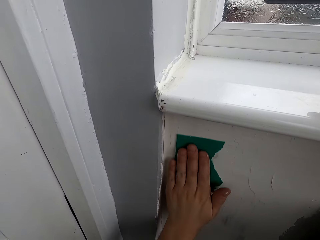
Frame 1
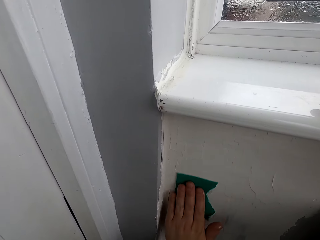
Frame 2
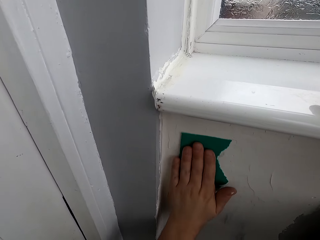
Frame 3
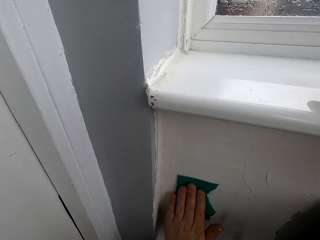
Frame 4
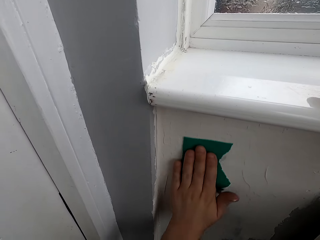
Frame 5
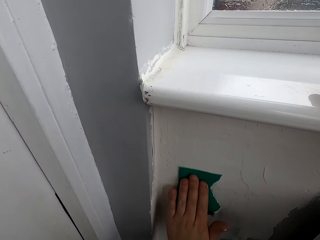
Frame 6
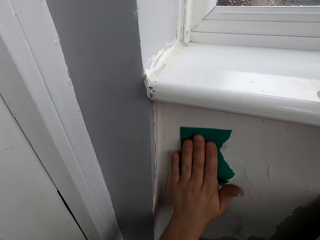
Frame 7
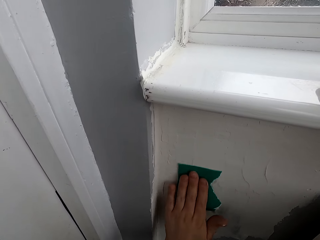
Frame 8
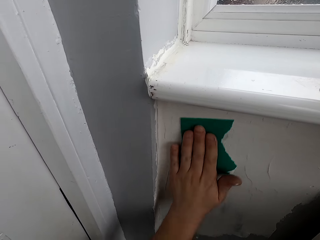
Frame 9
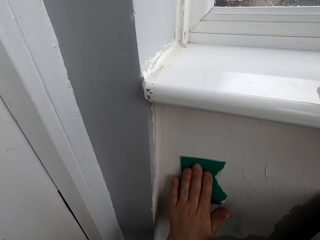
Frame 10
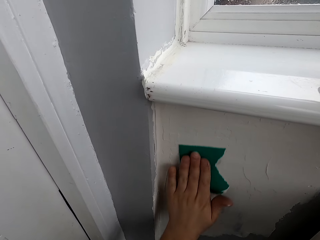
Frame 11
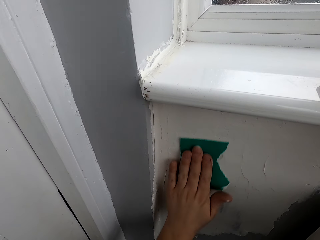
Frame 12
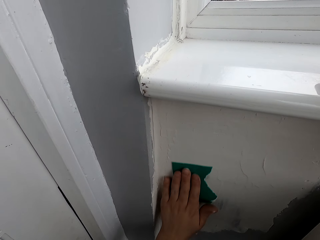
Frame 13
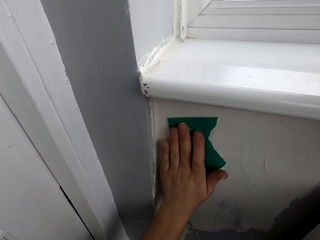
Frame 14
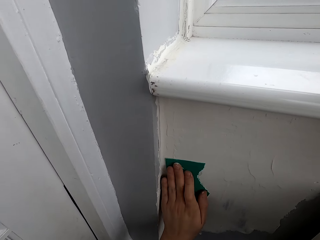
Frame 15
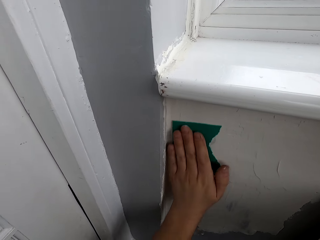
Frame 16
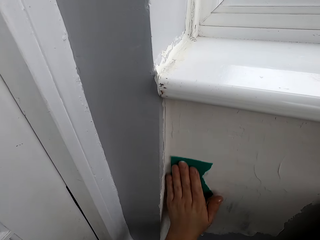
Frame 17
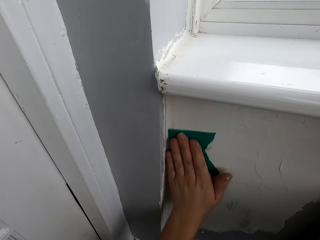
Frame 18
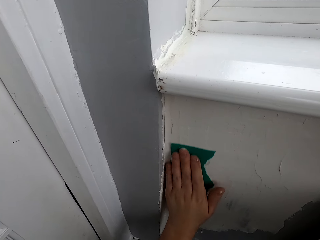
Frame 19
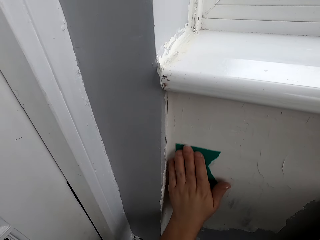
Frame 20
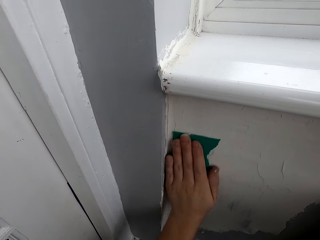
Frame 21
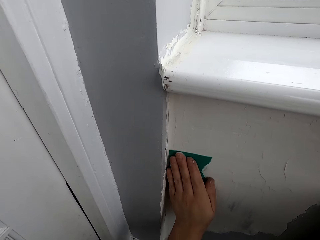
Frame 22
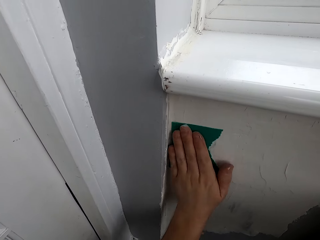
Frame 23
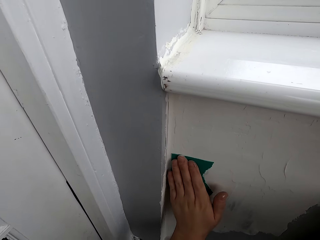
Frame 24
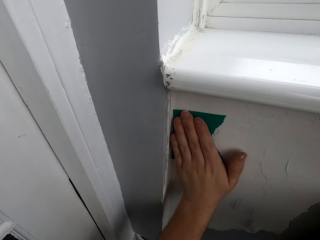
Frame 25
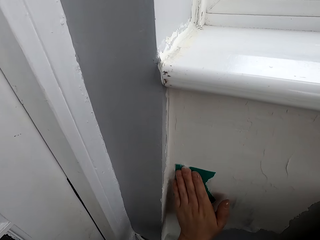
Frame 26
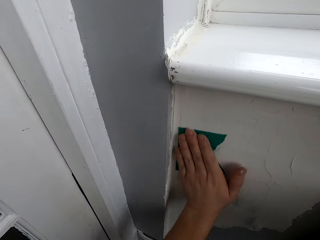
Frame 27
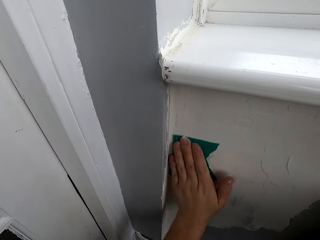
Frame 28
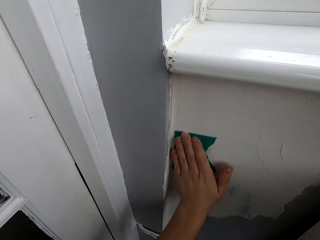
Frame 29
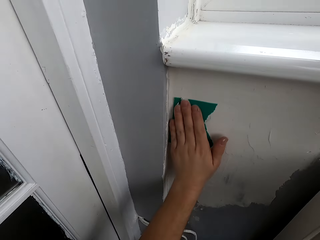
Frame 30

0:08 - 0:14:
The camera wearer sands the wall with sandpaper.

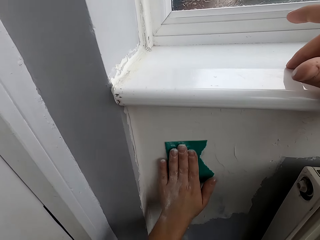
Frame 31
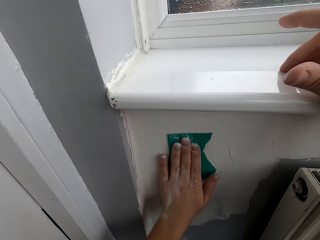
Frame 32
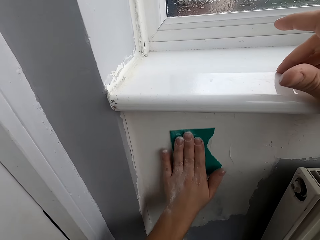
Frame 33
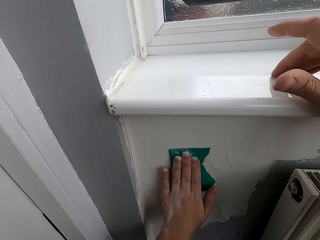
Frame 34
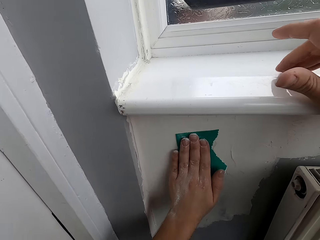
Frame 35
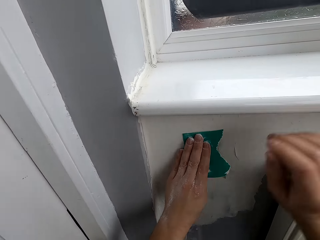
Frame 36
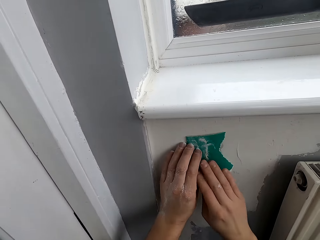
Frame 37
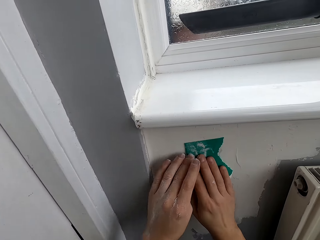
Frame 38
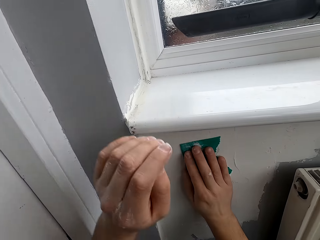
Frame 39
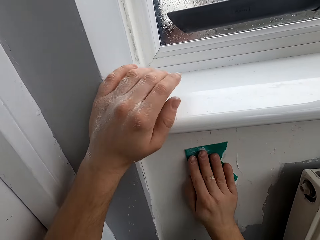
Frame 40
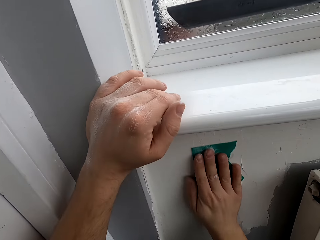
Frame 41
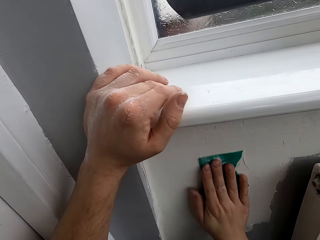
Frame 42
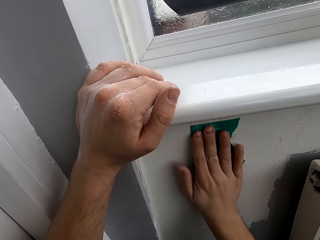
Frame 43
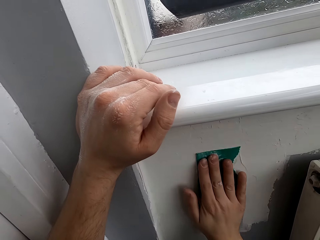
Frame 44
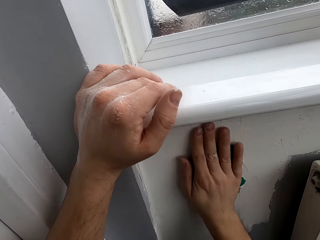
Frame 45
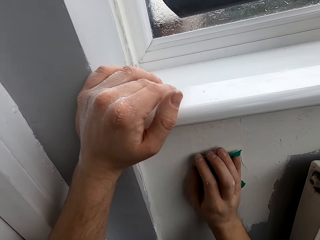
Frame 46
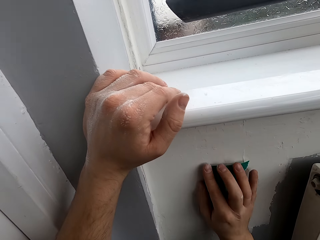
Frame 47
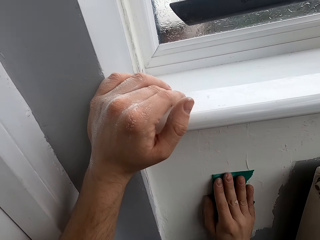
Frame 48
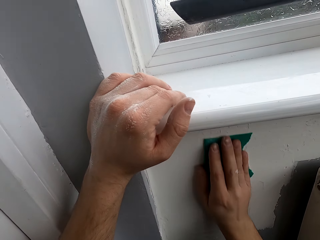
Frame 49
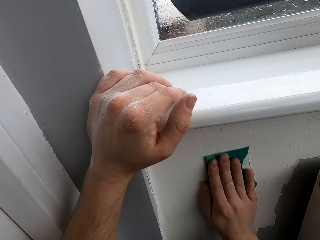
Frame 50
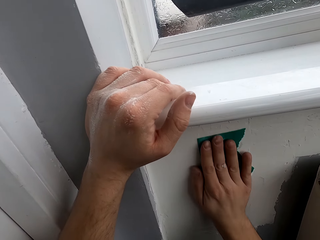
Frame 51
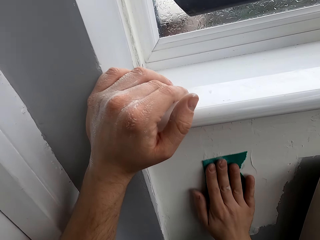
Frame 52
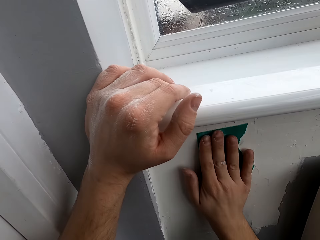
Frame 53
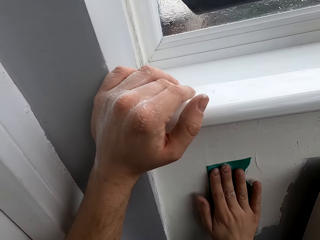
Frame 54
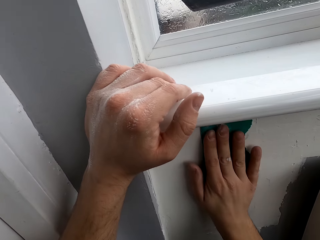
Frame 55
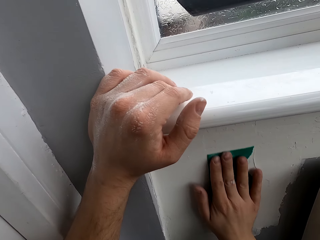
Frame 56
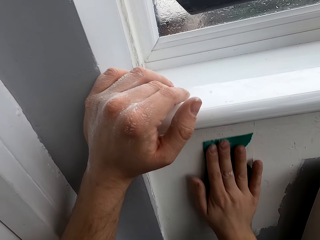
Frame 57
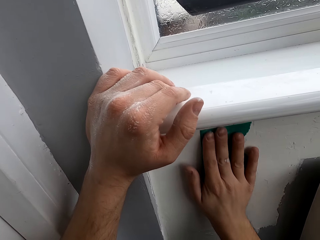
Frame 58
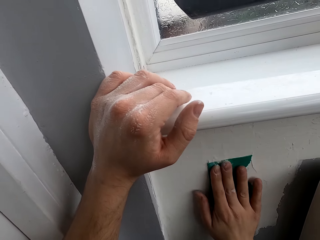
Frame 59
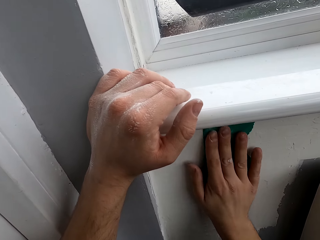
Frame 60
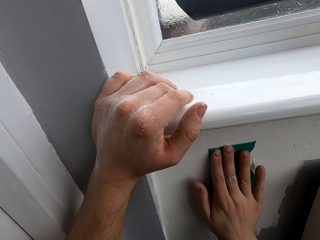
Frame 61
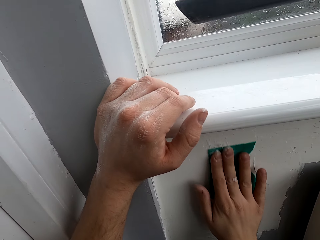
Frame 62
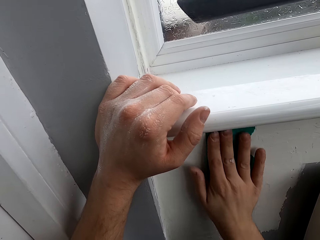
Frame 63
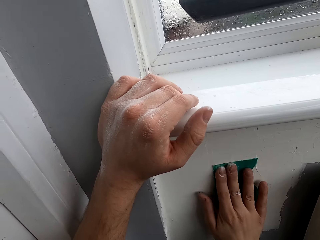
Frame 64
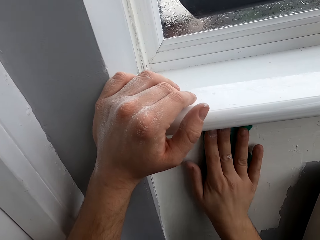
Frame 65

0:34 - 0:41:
The camera wearer puts a scrubber on the right hand. They scrub the wall with the scrubber.

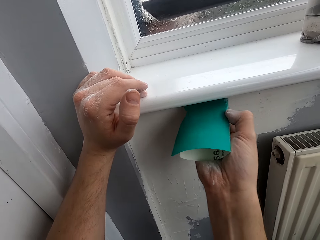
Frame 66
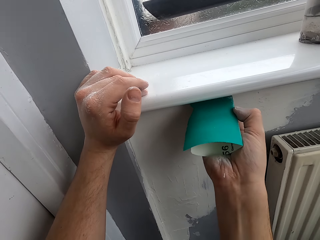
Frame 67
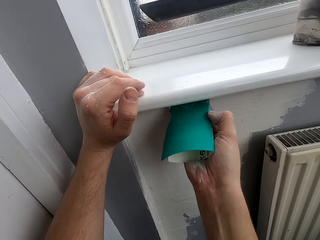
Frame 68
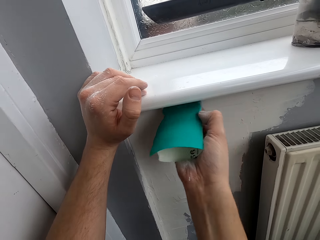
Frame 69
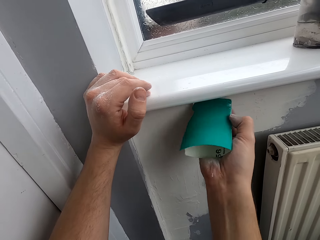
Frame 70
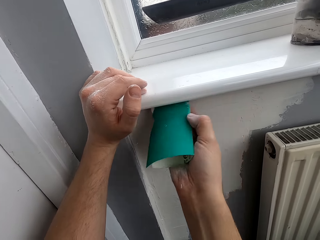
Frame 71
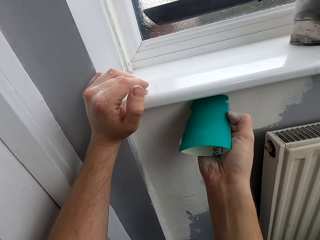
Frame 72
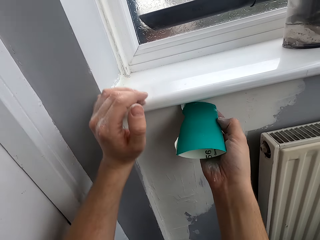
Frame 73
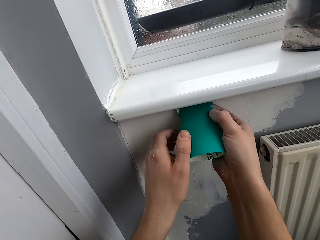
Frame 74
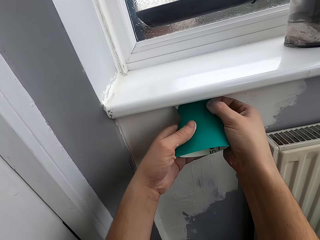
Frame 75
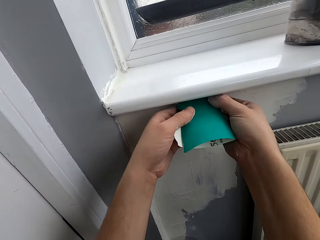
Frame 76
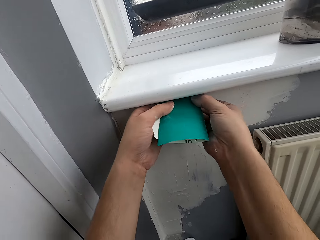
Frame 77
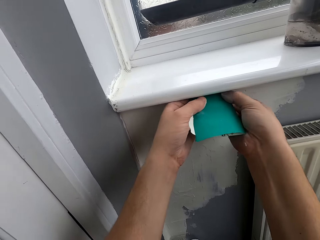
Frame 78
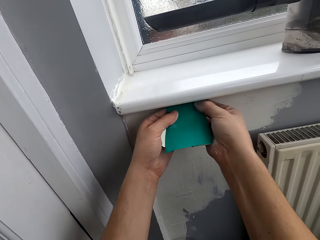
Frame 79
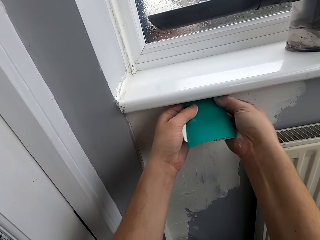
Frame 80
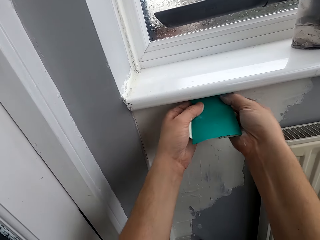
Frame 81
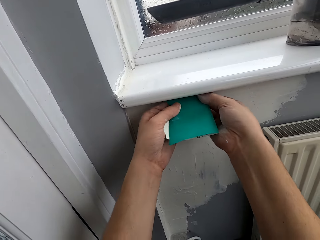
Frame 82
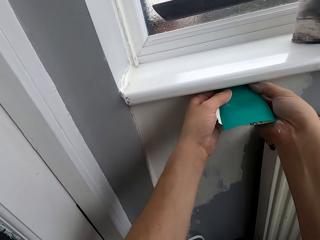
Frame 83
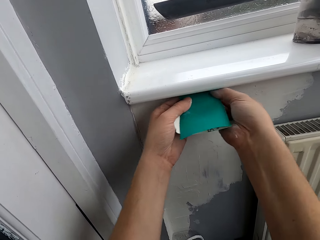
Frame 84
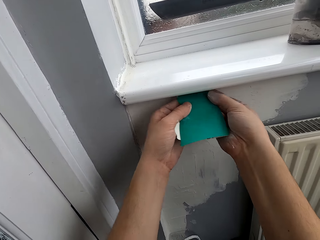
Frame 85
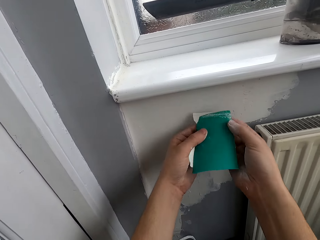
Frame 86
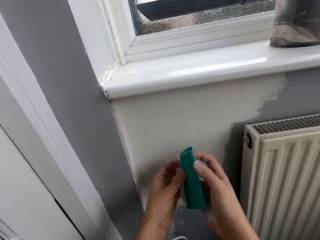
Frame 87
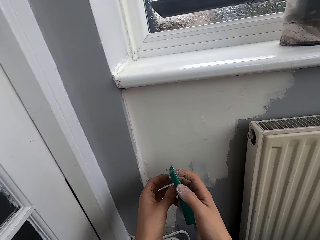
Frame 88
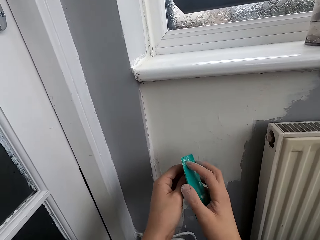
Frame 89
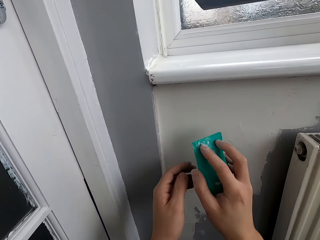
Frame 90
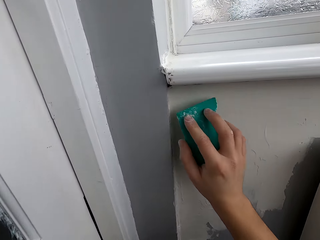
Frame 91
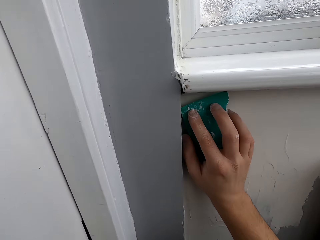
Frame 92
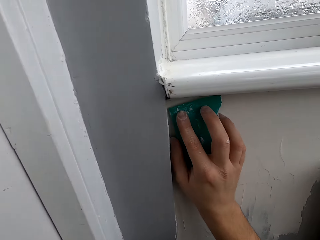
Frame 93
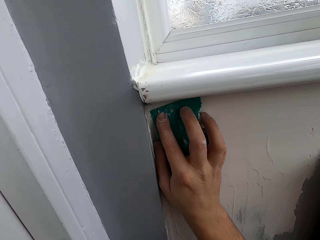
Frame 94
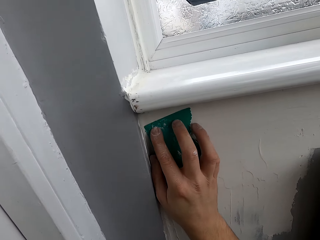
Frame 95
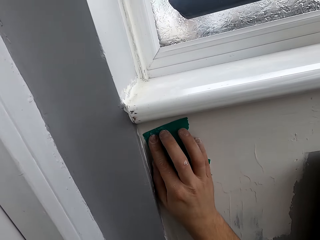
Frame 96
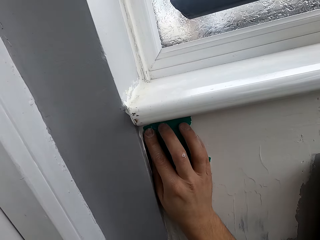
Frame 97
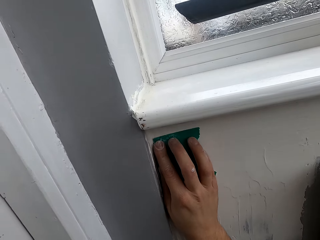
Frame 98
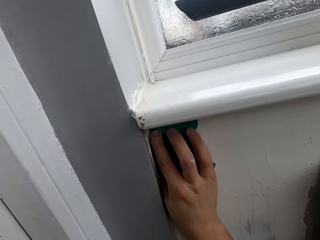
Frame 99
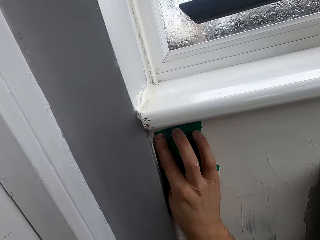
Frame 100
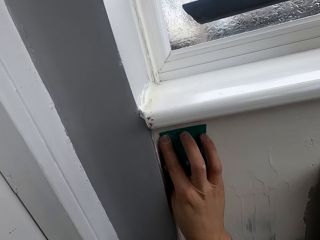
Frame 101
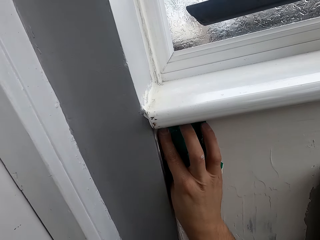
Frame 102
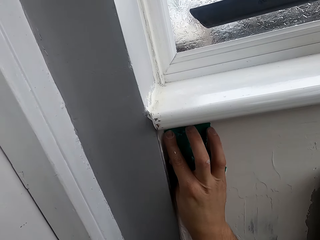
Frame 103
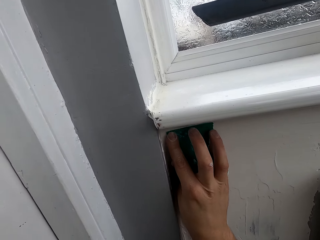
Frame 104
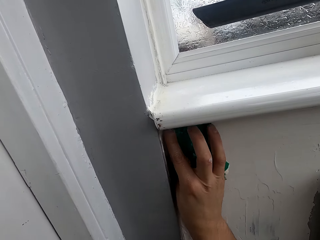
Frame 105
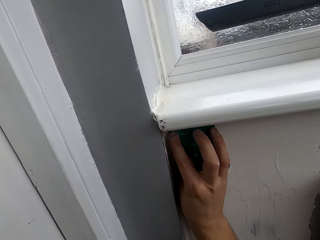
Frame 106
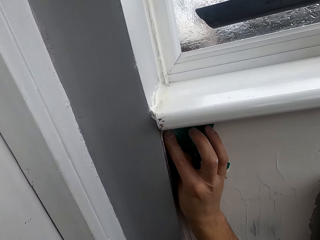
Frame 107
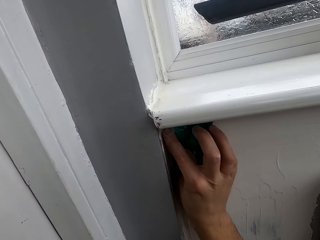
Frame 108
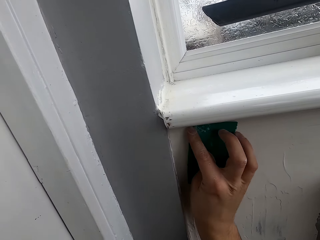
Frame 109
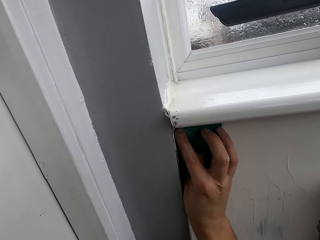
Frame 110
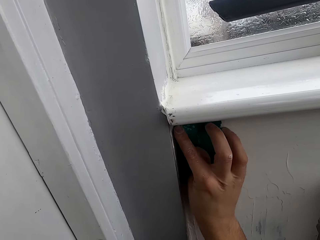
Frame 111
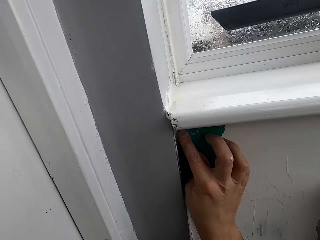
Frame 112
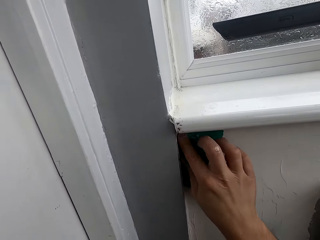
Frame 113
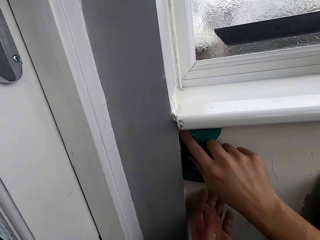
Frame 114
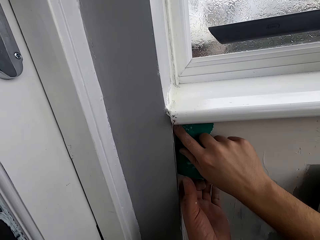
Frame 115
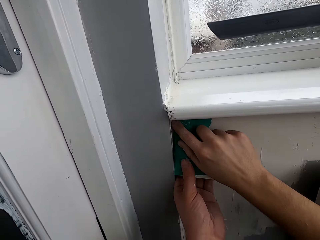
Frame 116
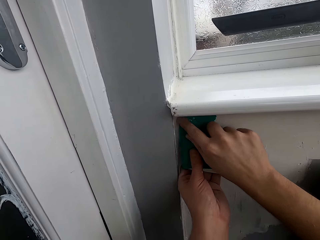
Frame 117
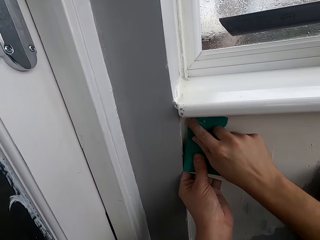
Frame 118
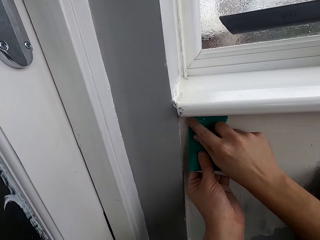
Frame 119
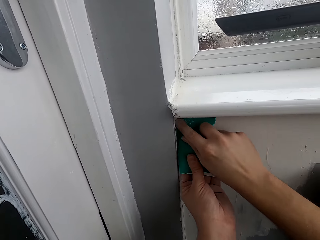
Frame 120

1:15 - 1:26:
The camera wearer touches a scrubber with the left hand. They scrub the wall with the scrubber. They put the scrubber on the right hand. They scrub the wall with the scrubber. They touch the scrubber with the left hand.
